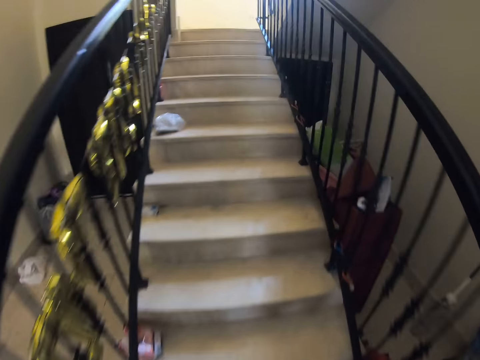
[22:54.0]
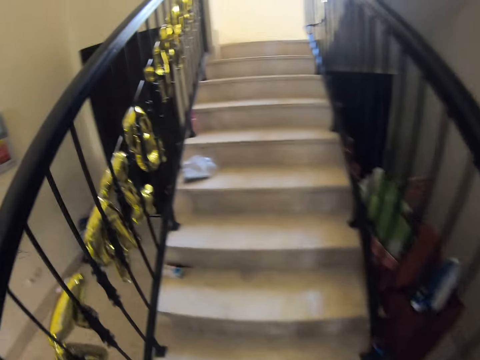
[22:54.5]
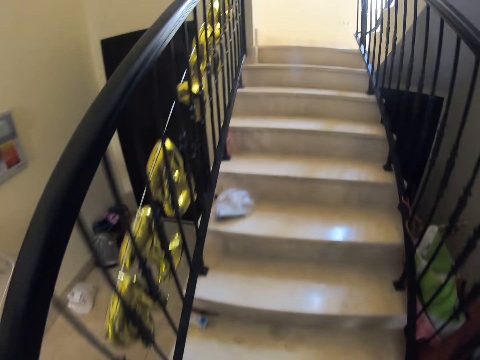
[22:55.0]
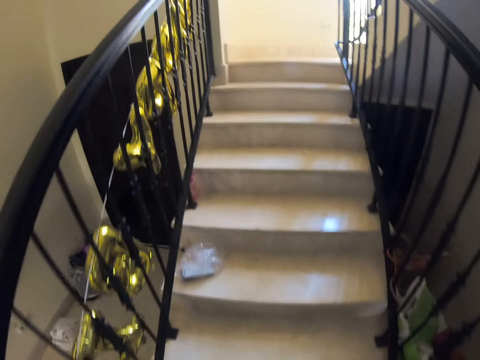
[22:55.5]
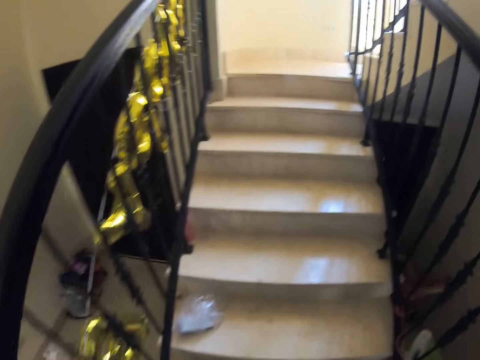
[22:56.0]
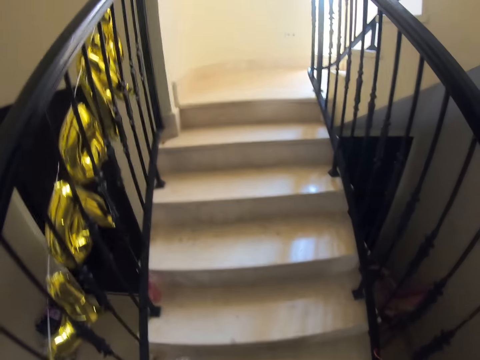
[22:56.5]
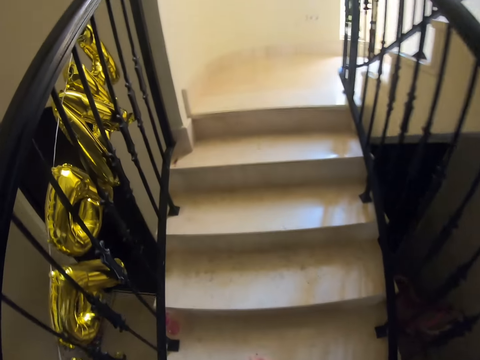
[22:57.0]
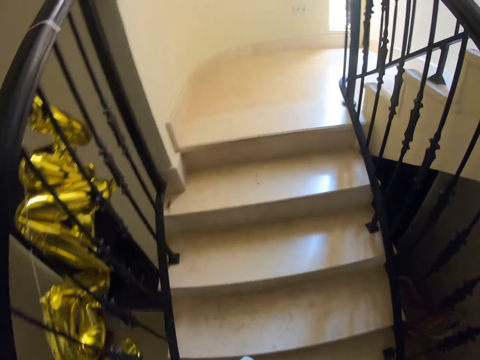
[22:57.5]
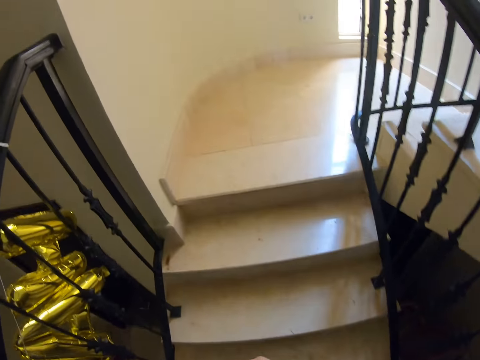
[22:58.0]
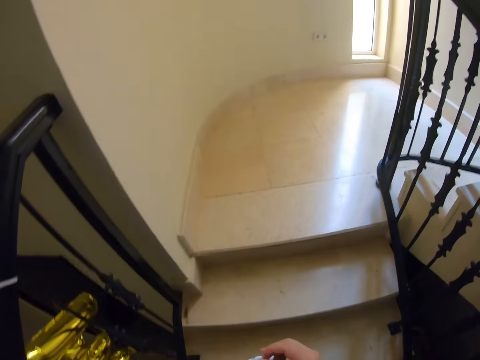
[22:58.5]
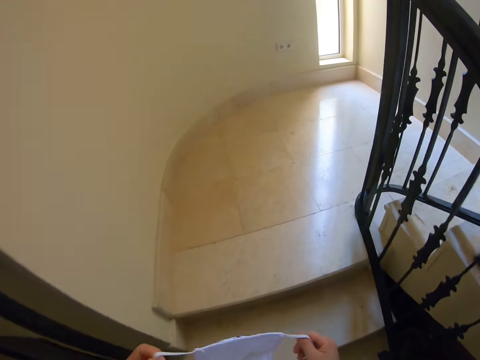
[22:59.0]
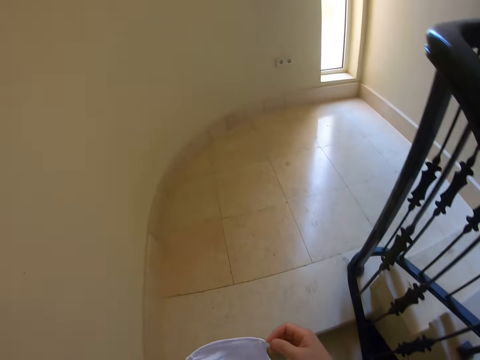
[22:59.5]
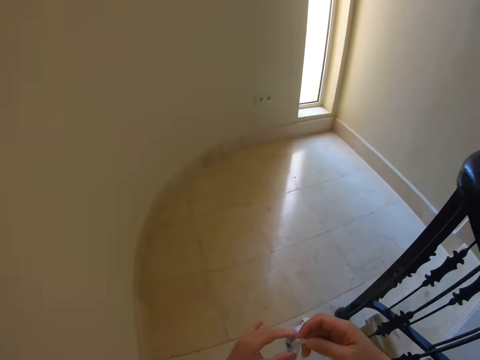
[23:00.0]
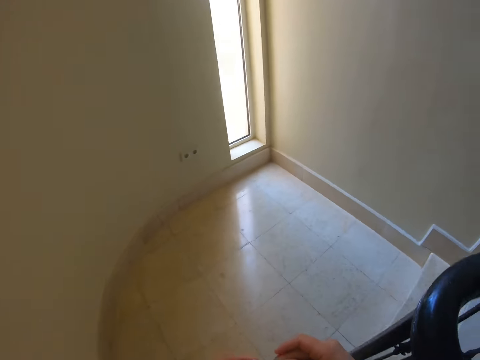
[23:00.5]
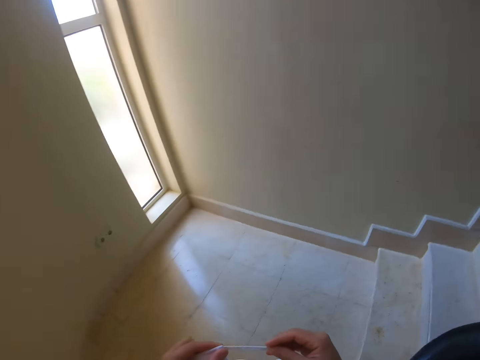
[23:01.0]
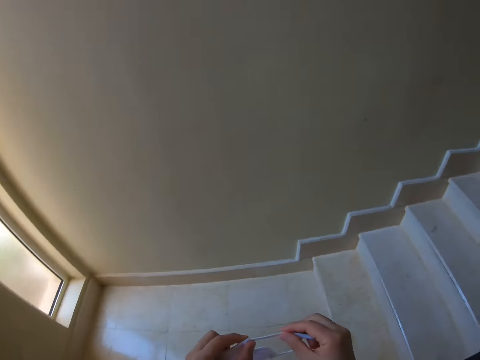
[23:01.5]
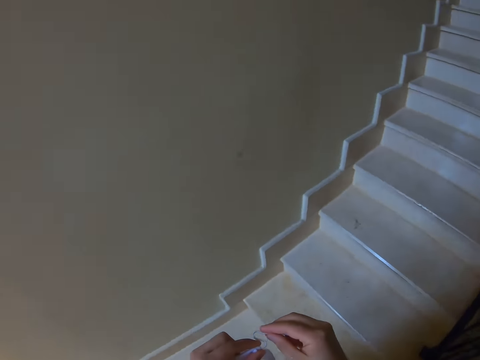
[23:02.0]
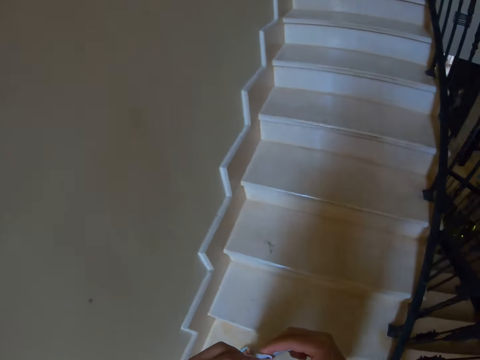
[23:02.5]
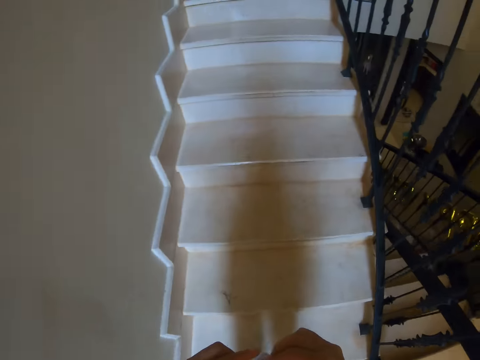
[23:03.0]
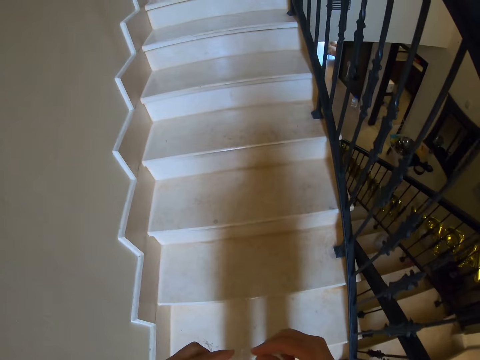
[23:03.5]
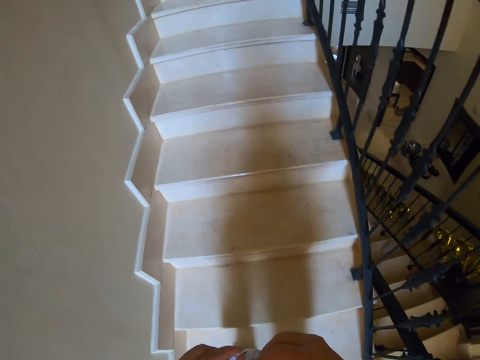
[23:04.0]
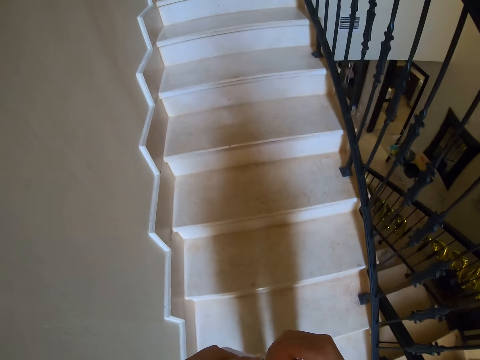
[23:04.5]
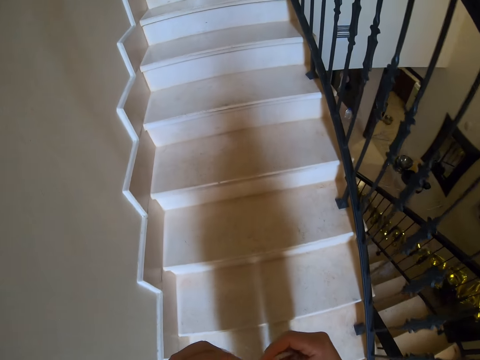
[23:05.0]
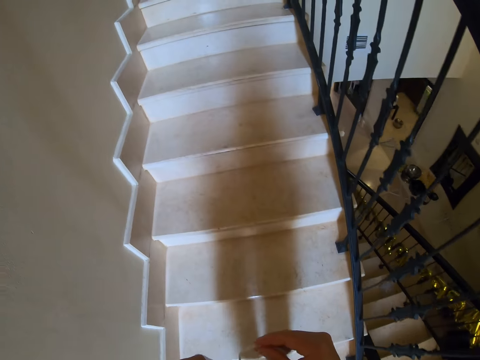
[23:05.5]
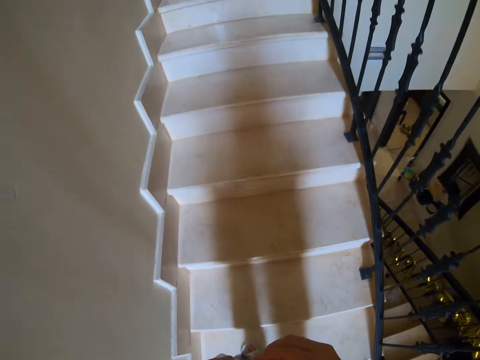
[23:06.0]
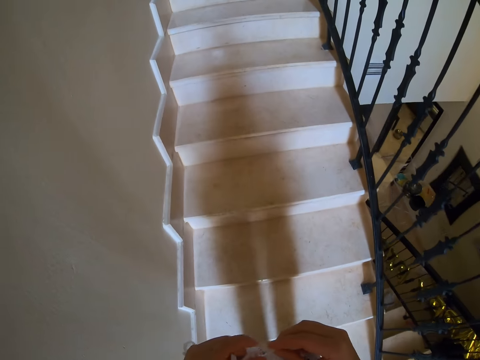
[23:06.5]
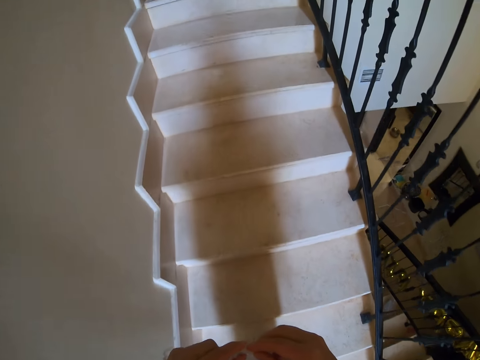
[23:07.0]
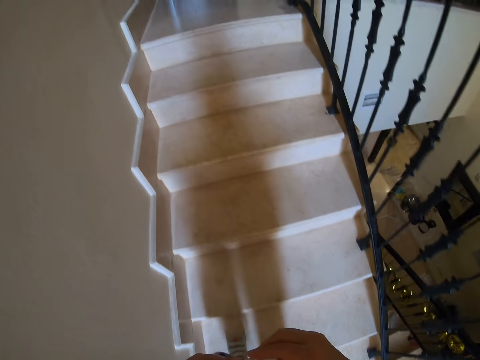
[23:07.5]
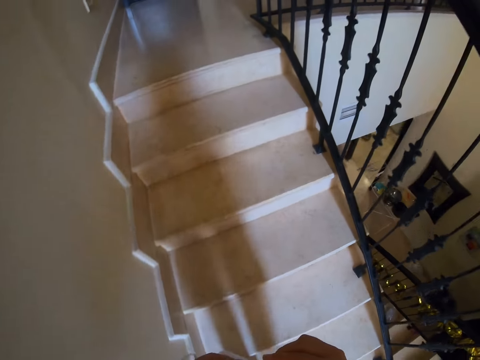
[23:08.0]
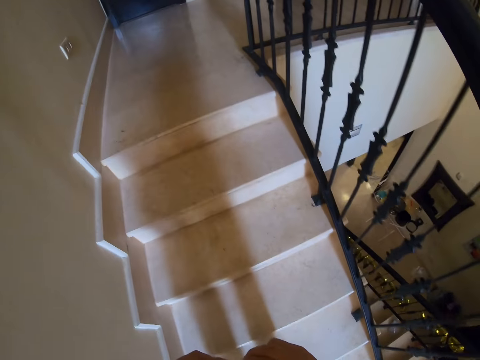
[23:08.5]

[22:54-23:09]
The camera wearer climbs up the stairs. They fold the elastic cord of the facemask. They walk around. They spread the facemask. They climb up the stairs.

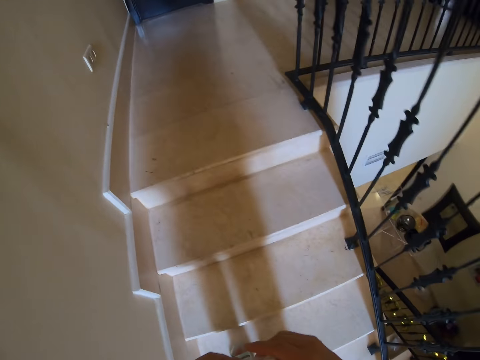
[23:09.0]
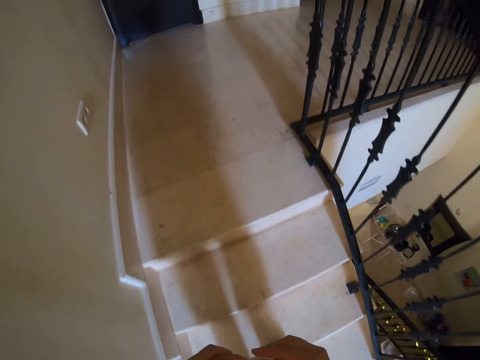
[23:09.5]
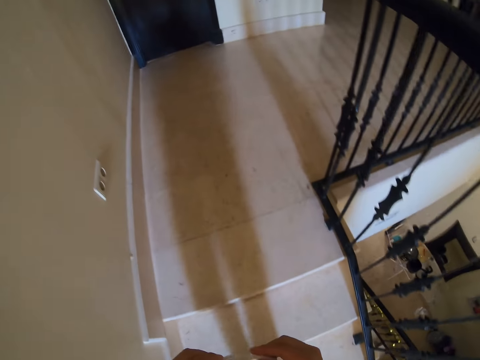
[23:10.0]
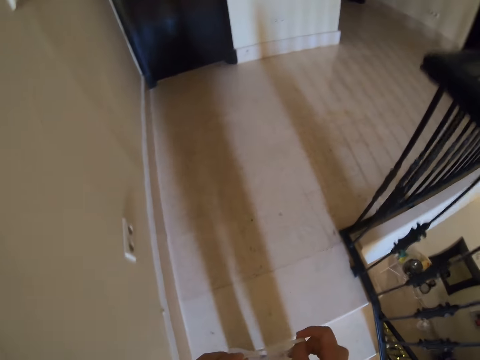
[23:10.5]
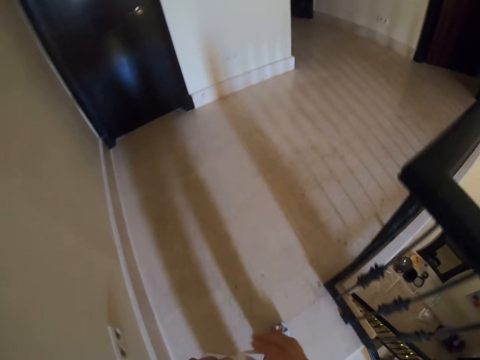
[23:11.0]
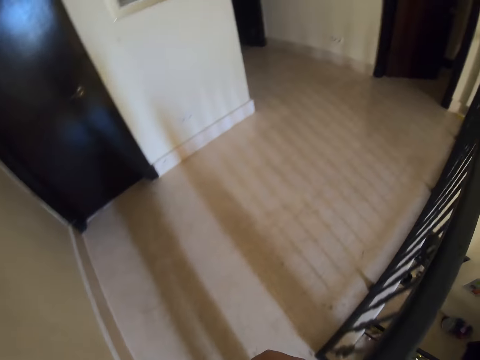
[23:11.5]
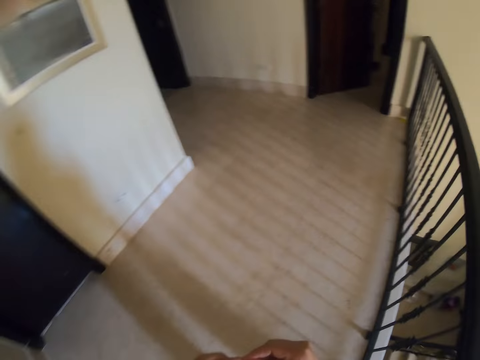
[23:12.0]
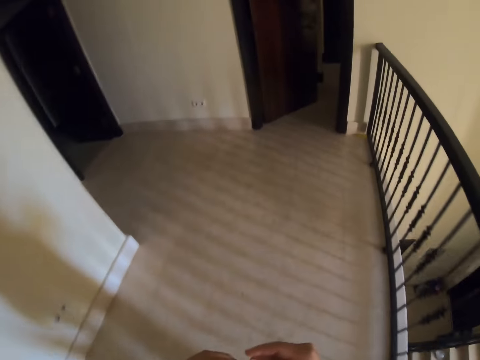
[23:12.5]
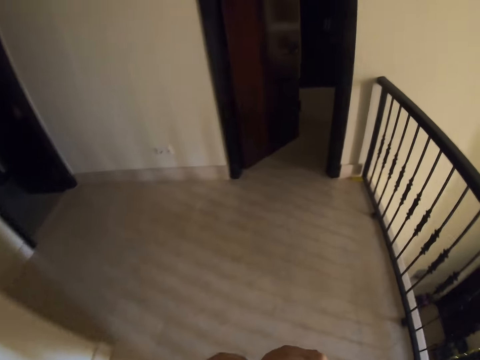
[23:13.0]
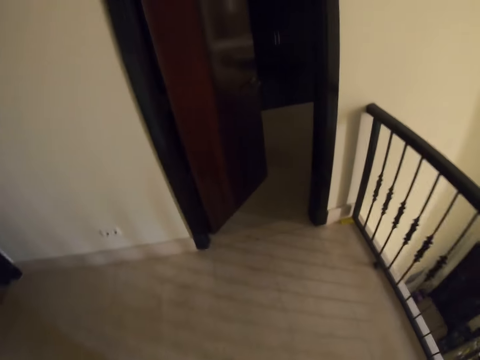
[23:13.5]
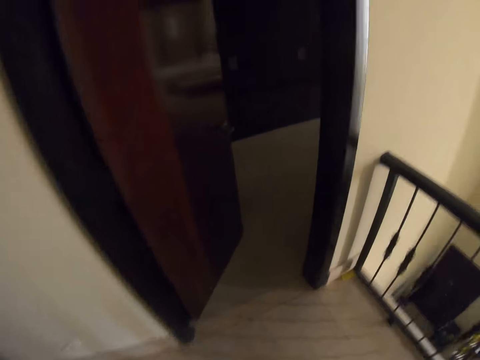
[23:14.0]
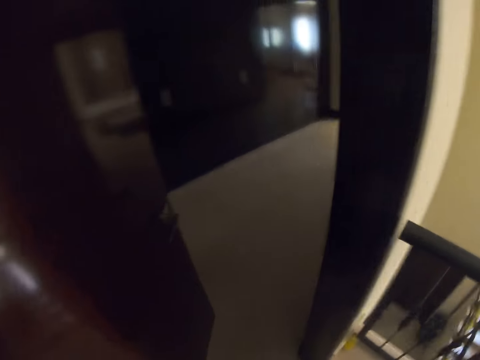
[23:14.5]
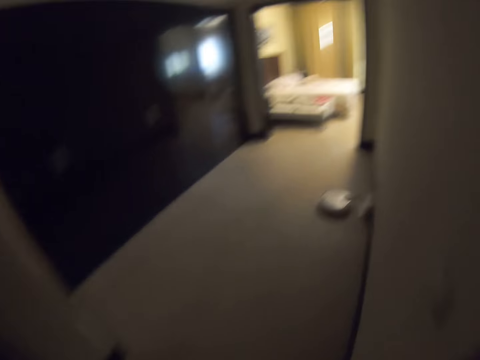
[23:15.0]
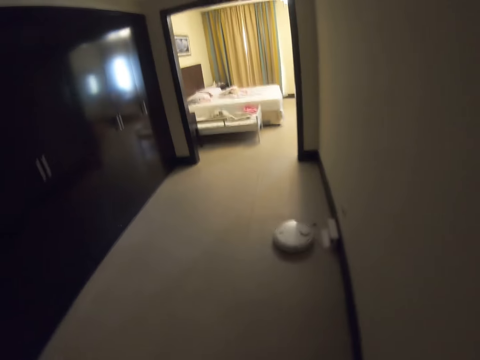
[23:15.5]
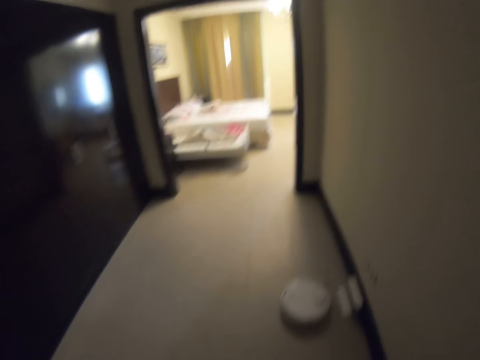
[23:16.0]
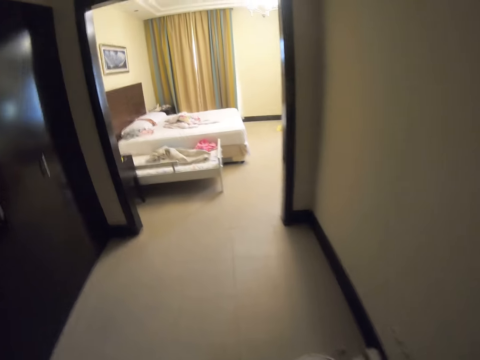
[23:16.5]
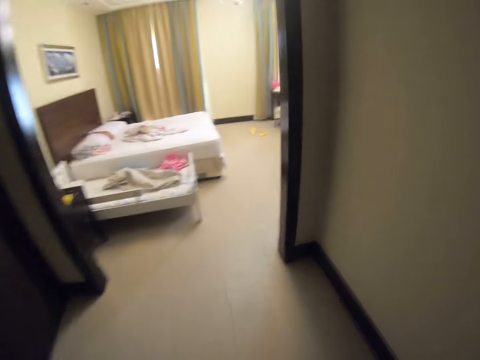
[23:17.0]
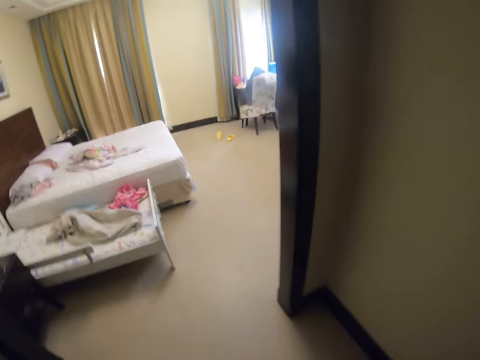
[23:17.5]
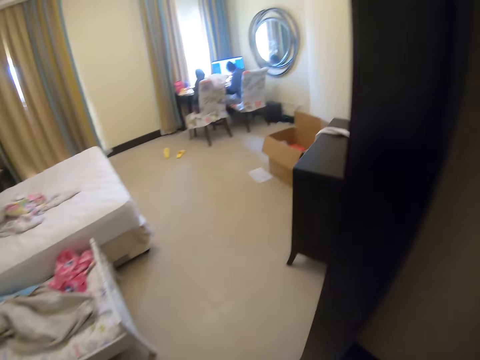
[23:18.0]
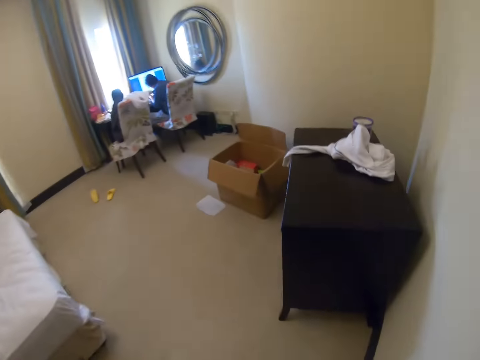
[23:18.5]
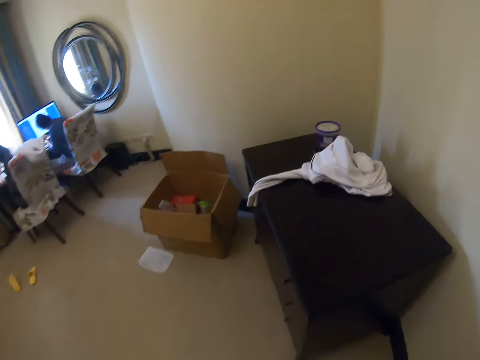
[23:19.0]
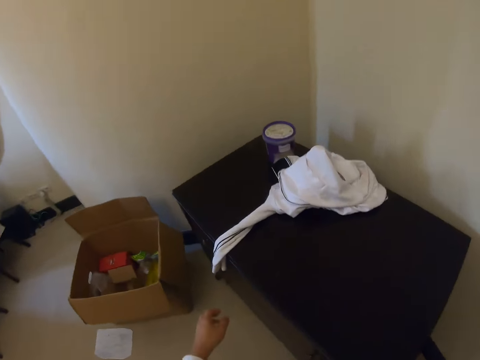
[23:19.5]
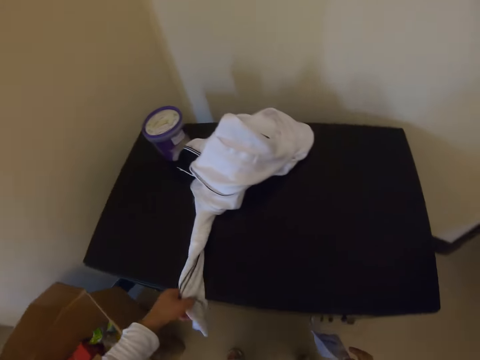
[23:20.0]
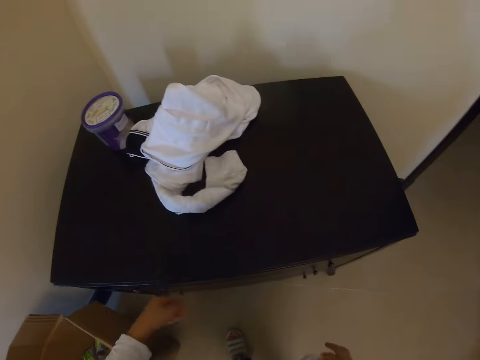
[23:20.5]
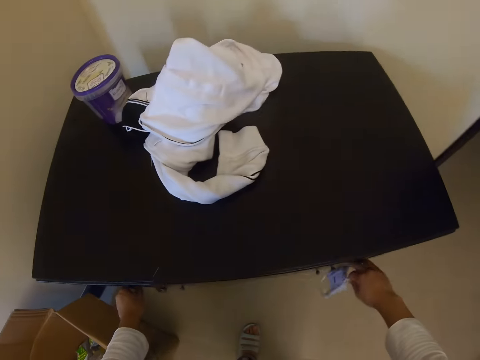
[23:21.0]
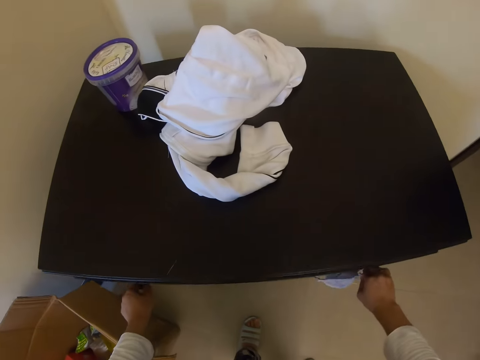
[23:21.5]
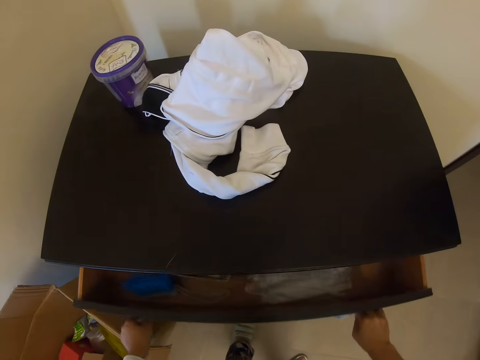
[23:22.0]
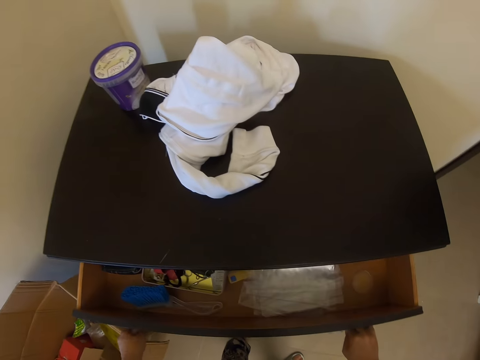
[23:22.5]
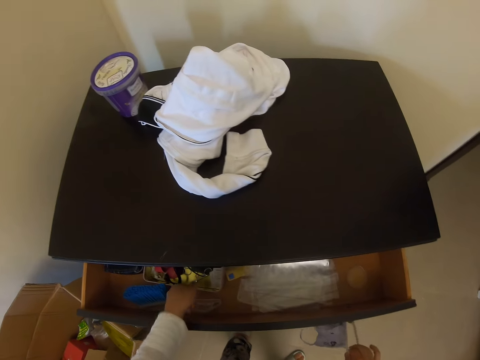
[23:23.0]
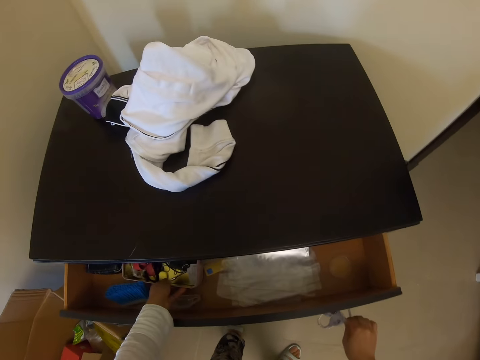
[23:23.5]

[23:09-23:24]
The camera wearer walks around. They enter a room. They touch the sweater. They pick up a cloth. They drop the cloth on the cabinet. They hold the cabinet door handle. They open the cabinet door or drawer.
